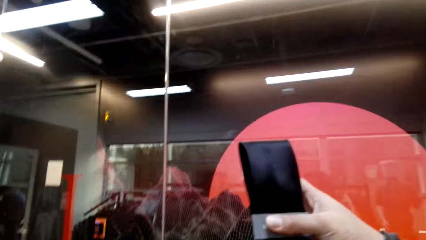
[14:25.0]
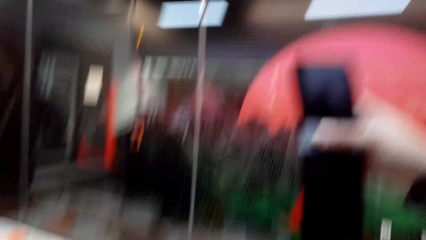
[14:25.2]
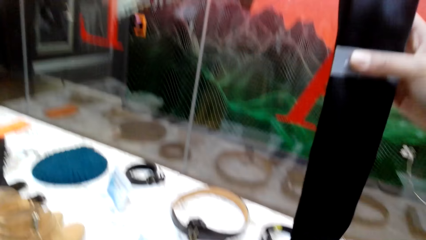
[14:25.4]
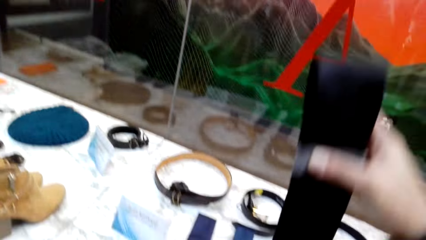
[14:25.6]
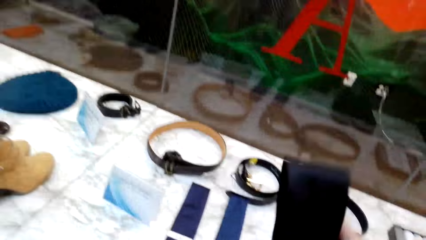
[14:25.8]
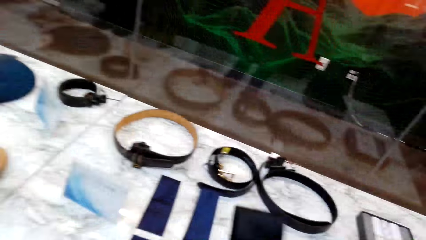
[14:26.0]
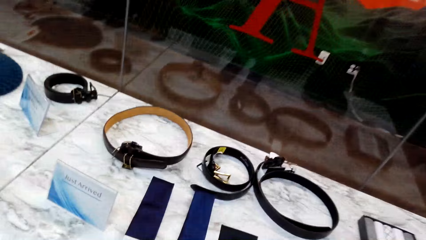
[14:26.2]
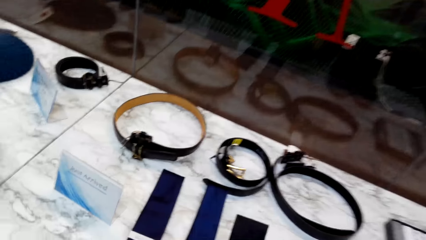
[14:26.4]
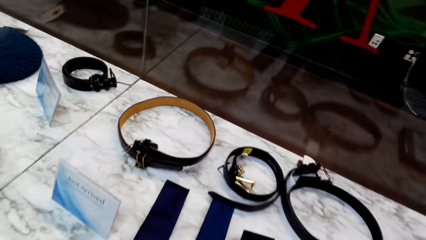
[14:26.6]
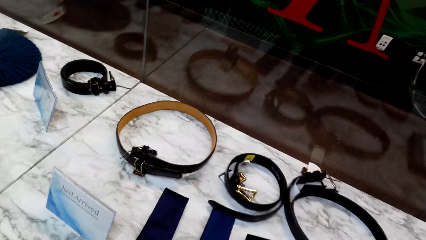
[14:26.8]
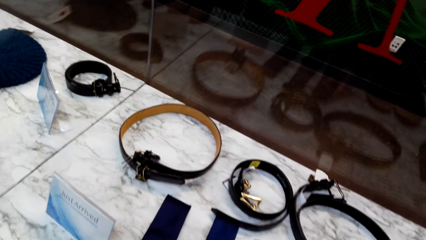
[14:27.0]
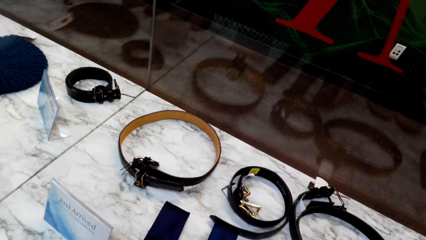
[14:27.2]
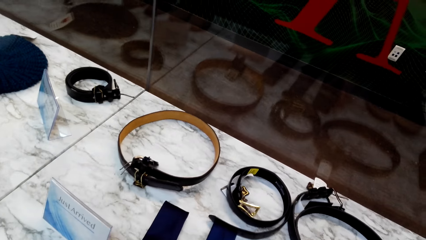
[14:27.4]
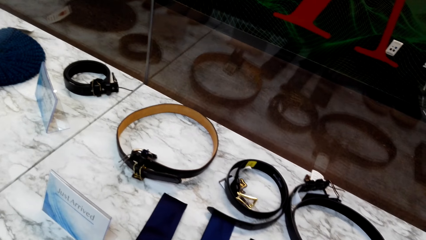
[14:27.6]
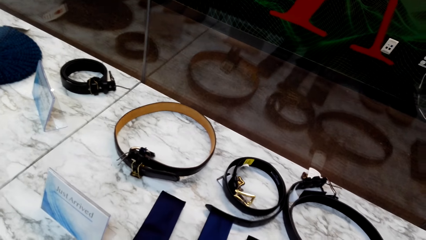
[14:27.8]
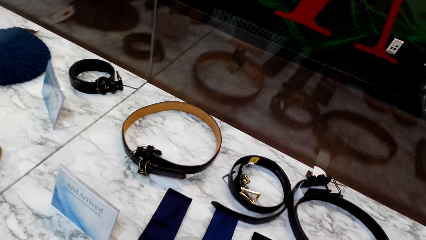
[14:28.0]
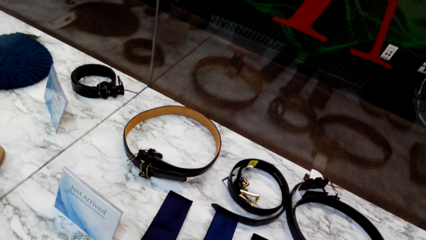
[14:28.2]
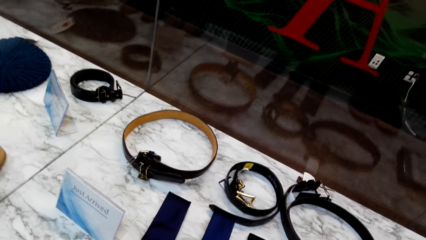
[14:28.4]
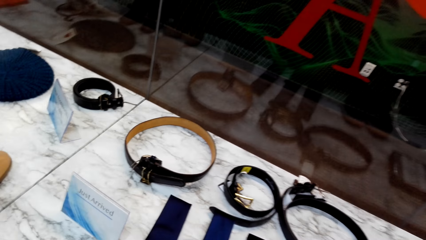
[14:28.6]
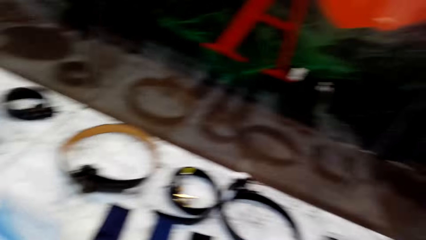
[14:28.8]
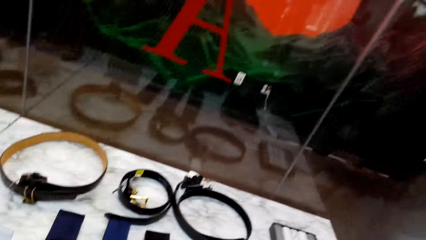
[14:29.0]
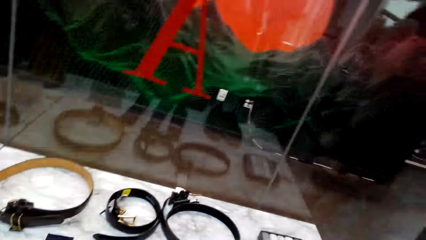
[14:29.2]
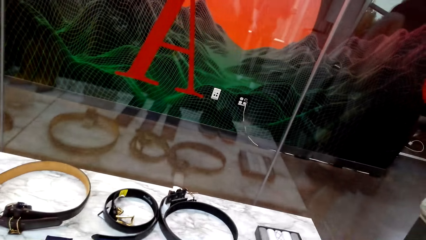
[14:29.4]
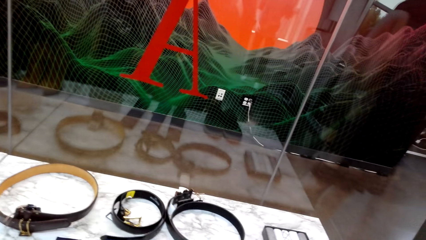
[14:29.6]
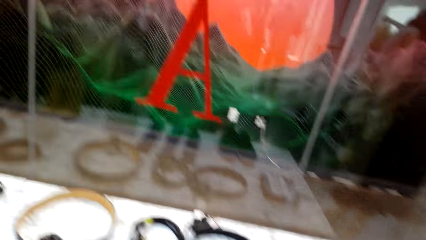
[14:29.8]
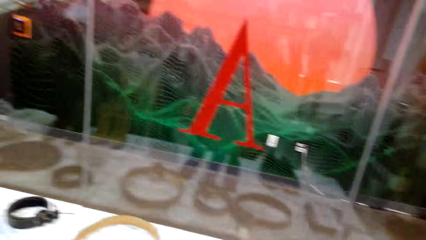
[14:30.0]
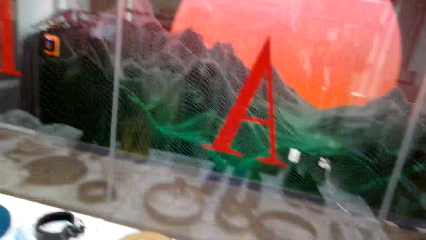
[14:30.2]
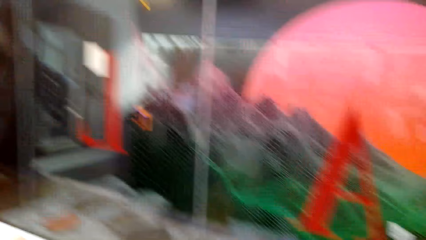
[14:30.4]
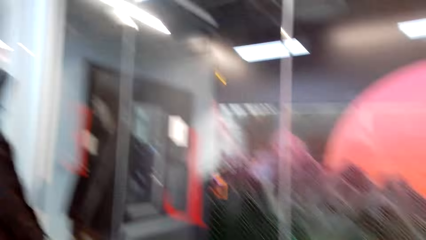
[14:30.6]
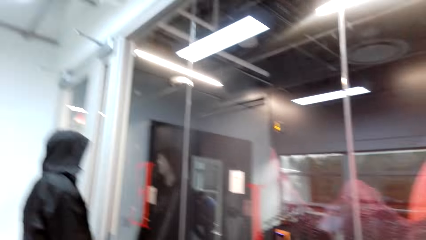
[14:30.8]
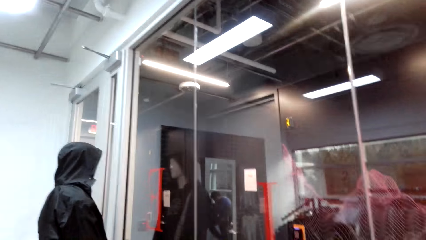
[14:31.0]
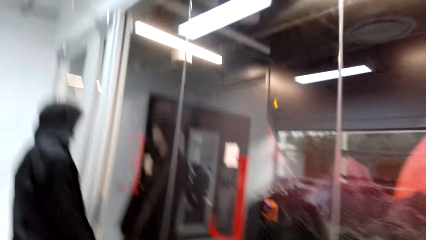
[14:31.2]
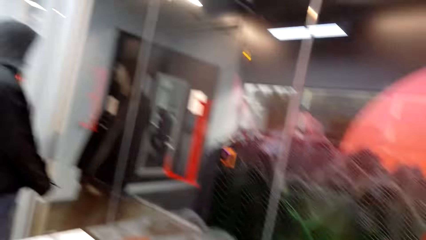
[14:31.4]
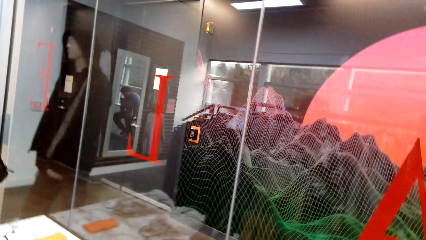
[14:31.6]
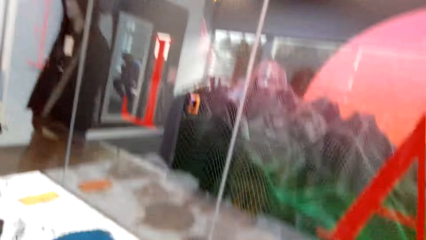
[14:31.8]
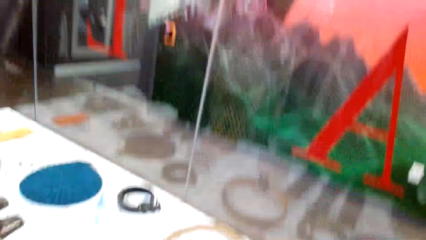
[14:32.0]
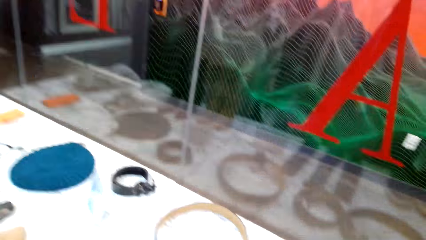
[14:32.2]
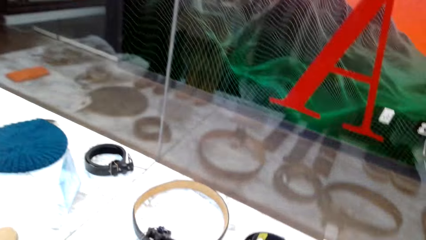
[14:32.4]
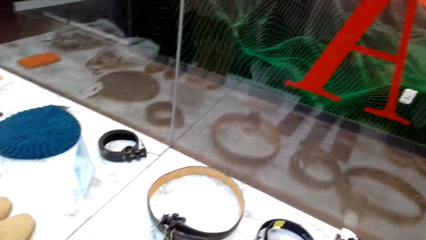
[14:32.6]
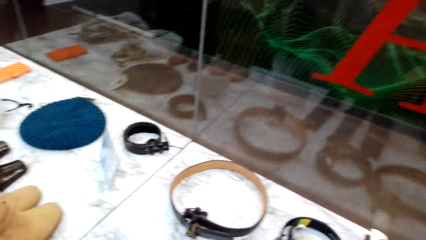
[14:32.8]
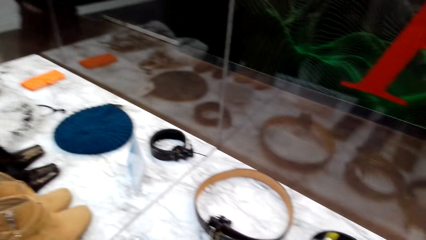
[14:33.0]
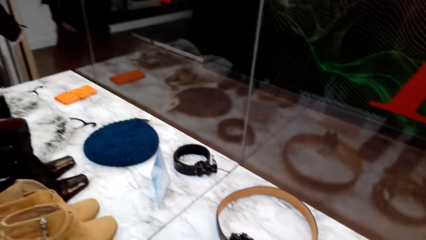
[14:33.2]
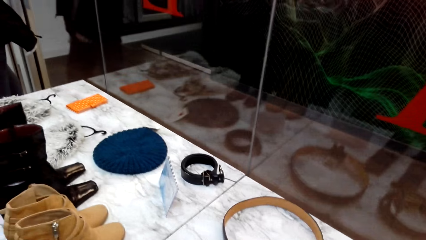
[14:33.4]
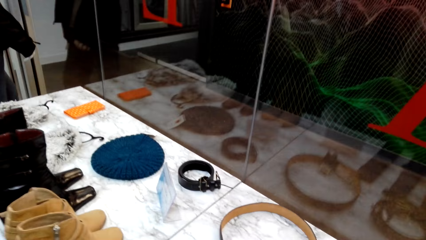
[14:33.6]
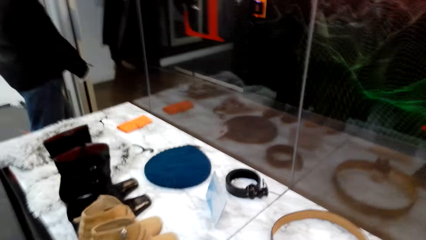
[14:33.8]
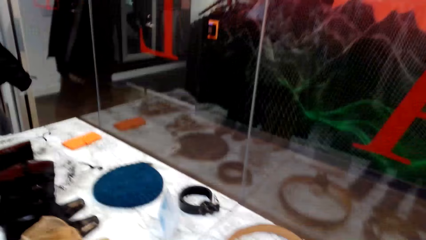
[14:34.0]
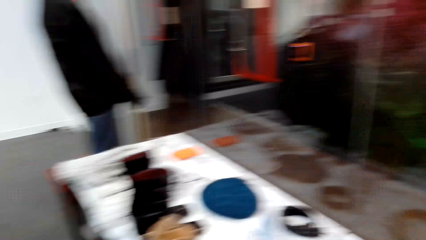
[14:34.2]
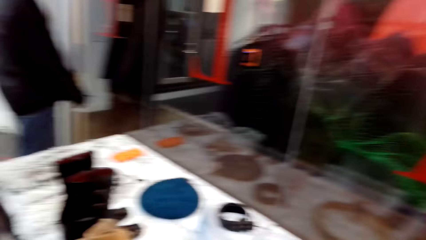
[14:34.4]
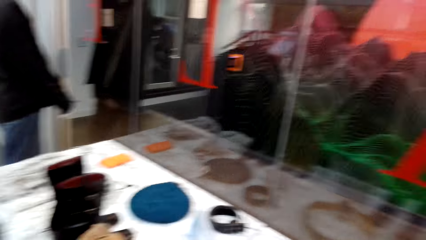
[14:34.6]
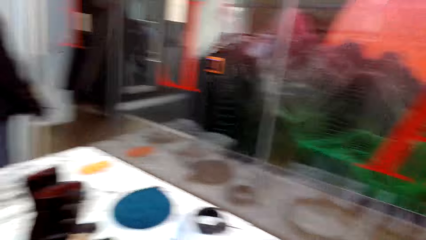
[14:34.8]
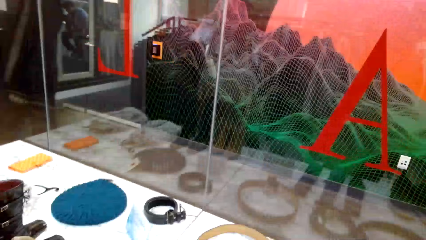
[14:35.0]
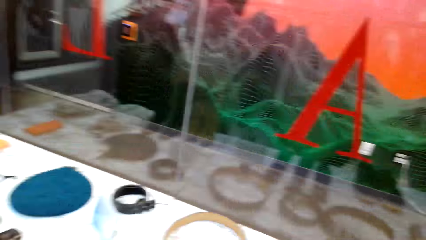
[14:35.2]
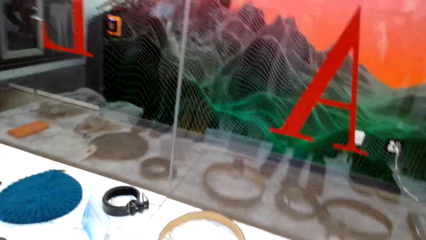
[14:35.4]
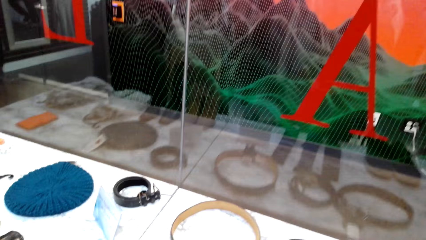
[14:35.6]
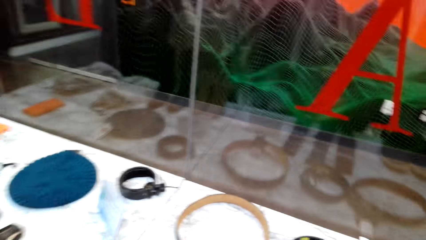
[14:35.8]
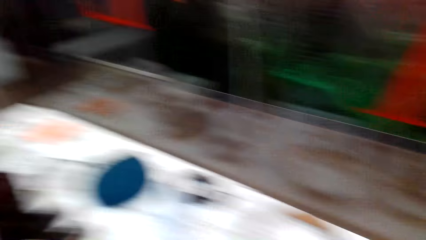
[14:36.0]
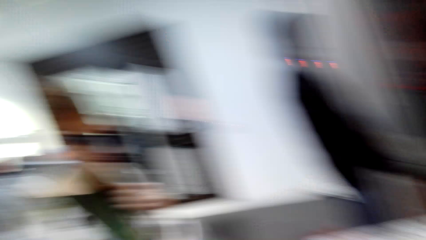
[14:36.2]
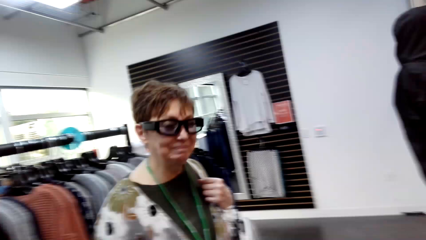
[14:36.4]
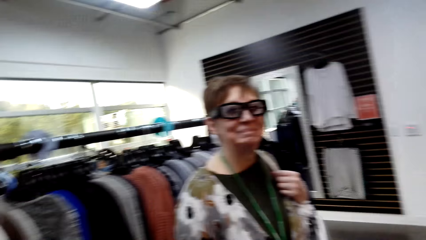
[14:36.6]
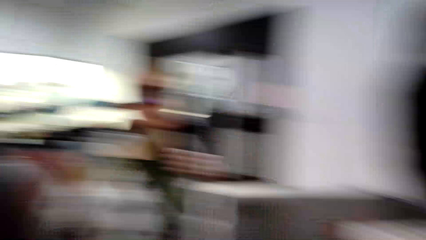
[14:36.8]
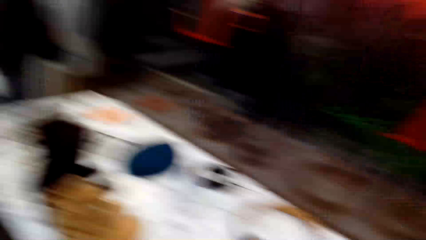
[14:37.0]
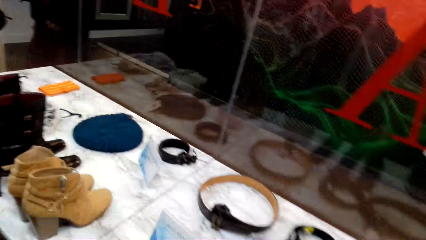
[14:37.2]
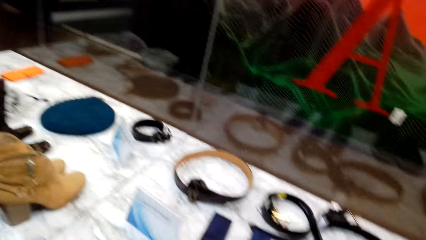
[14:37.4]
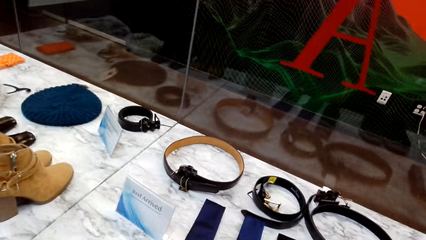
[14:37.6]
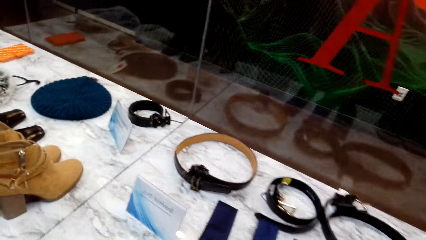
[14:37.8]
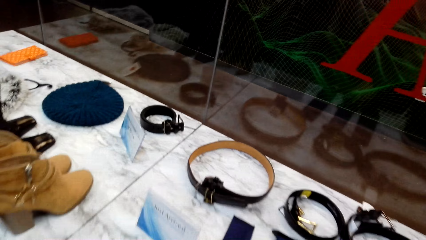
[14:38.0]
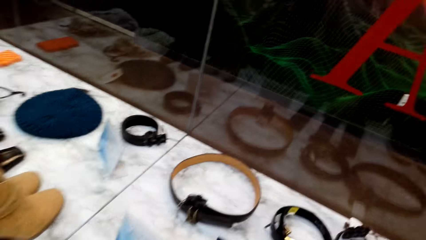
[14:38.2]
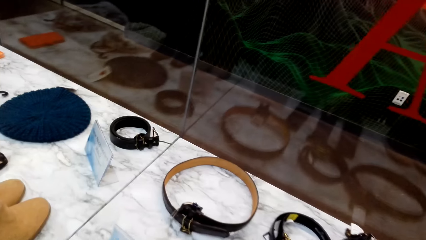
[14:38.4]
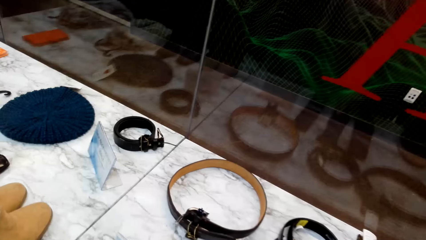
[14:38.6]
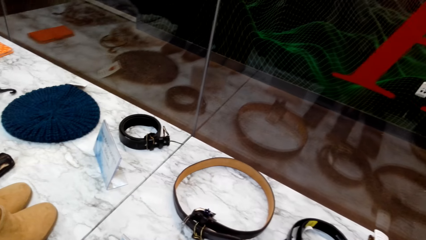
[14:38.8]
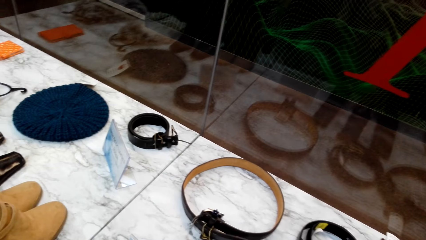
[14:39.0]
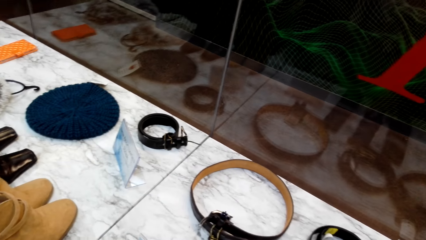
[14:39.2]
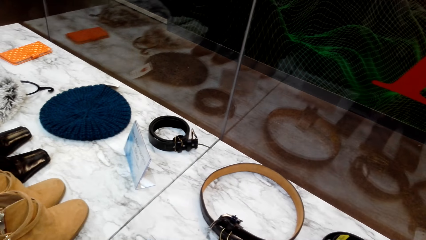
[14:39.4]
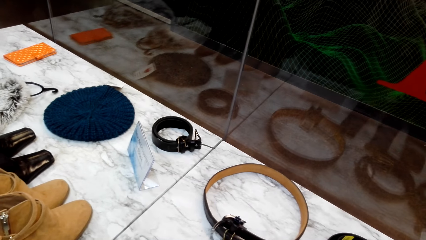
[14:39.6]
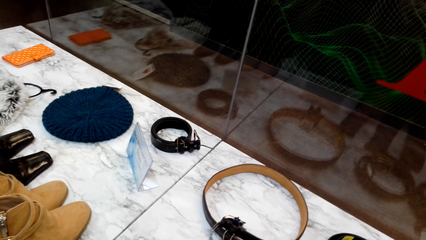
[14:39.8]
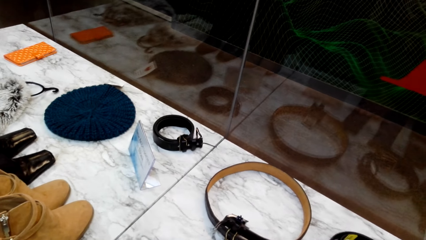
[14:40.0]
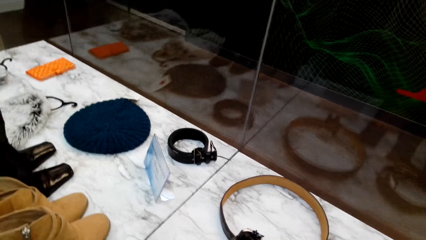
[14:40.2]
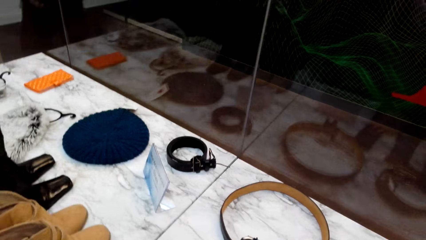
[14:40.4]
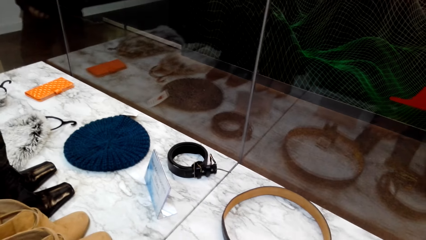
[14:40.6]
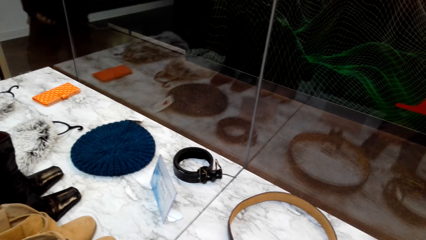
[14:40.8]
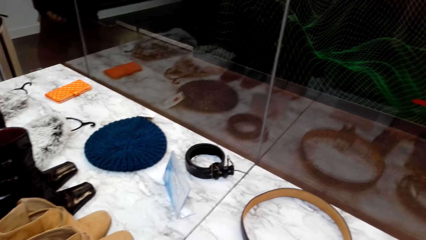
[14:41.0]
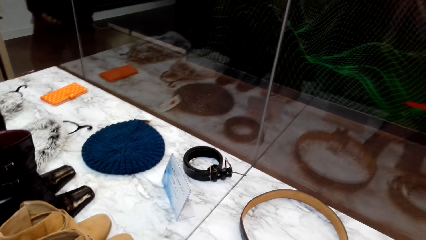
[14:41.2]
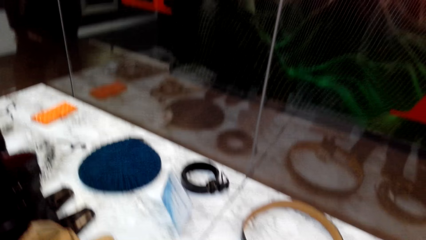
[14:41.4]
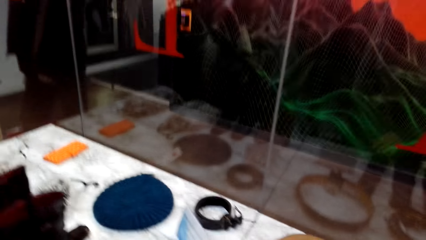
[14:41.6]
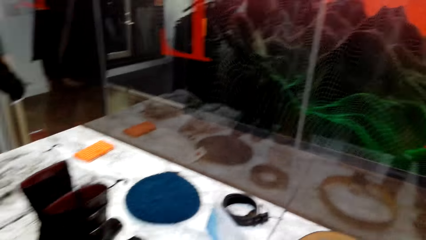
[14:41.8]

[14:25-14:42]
The camera wearer places a tie on the table. They look around.
